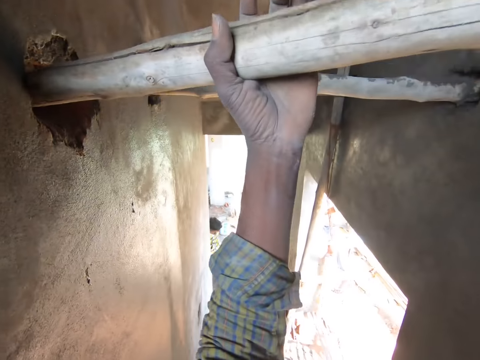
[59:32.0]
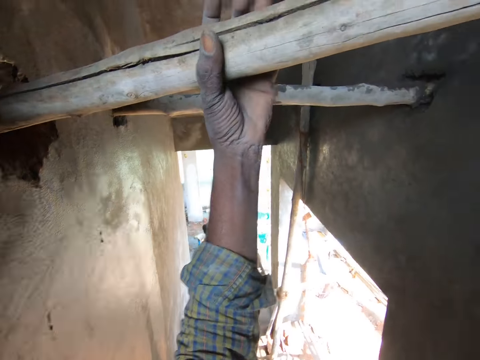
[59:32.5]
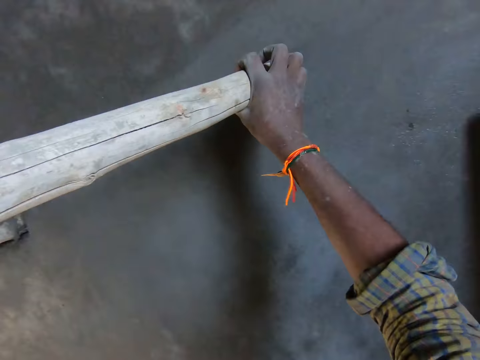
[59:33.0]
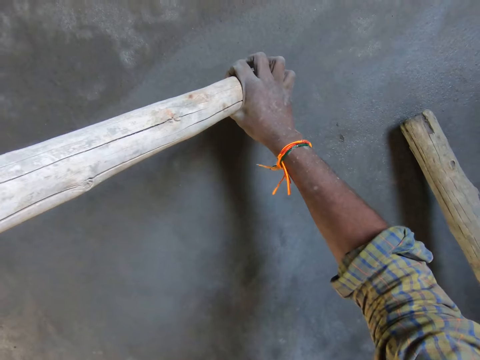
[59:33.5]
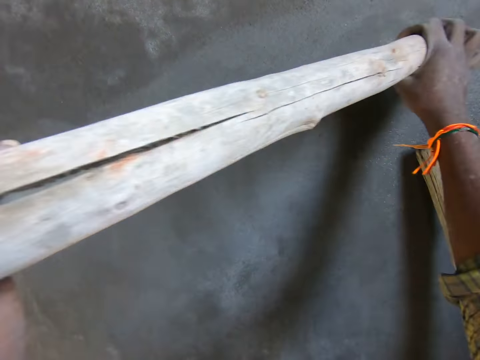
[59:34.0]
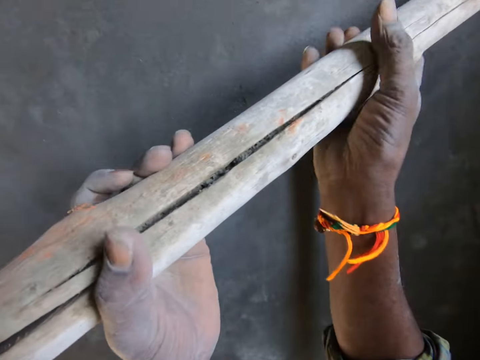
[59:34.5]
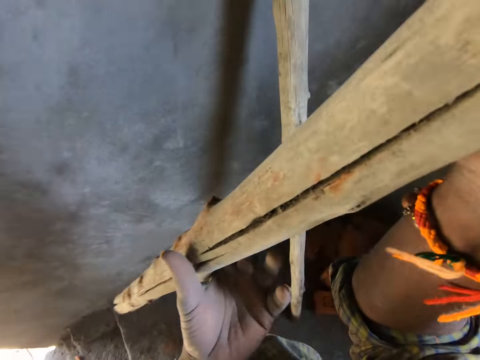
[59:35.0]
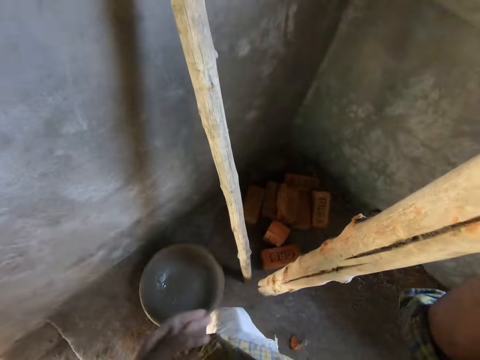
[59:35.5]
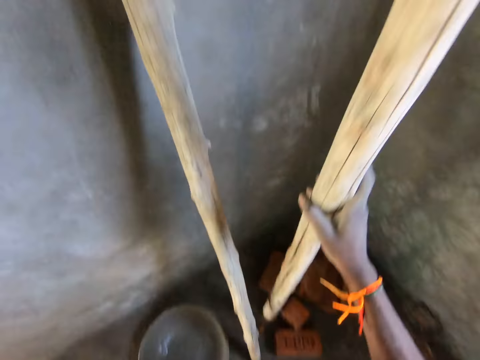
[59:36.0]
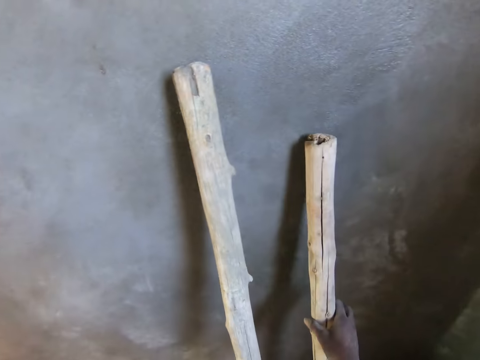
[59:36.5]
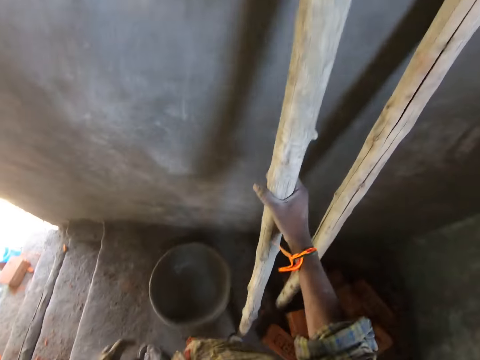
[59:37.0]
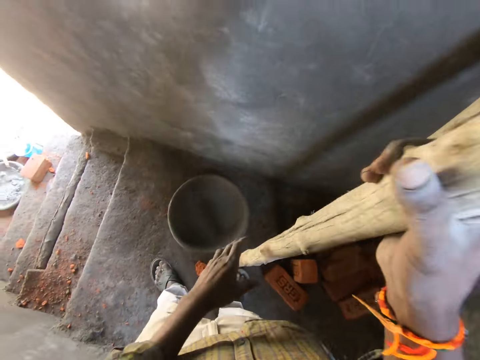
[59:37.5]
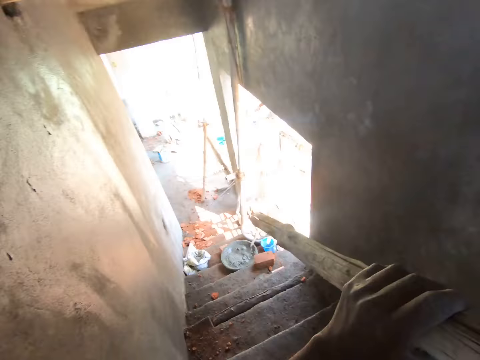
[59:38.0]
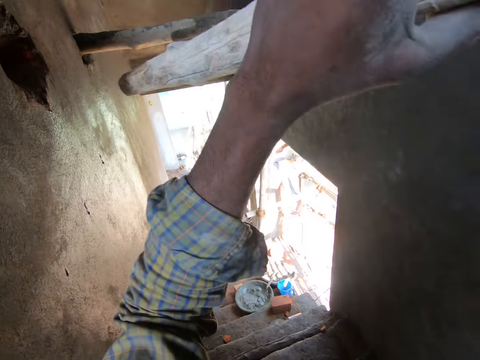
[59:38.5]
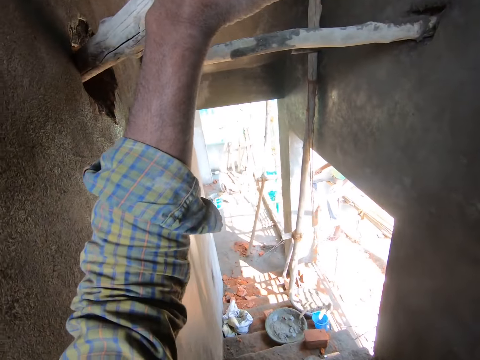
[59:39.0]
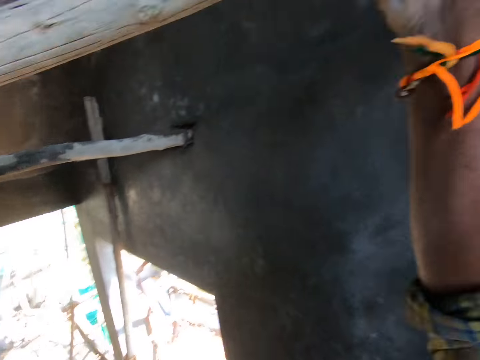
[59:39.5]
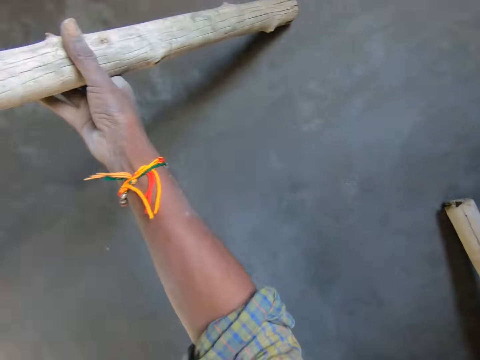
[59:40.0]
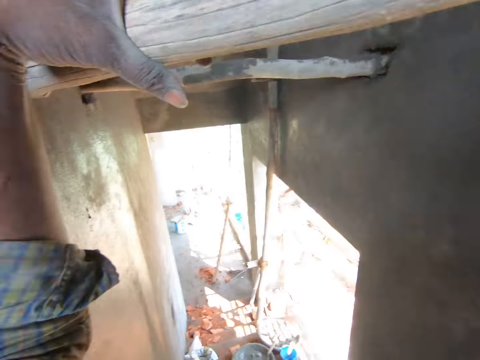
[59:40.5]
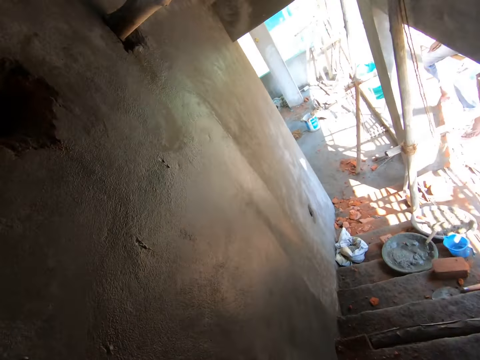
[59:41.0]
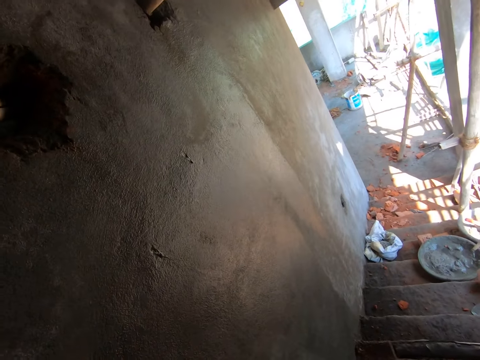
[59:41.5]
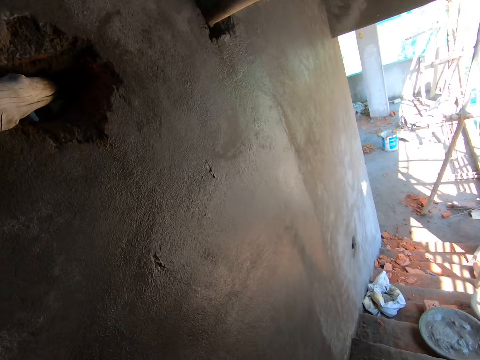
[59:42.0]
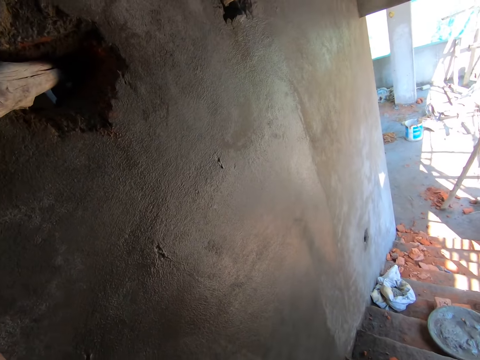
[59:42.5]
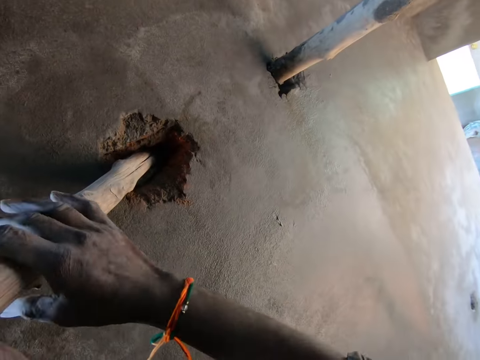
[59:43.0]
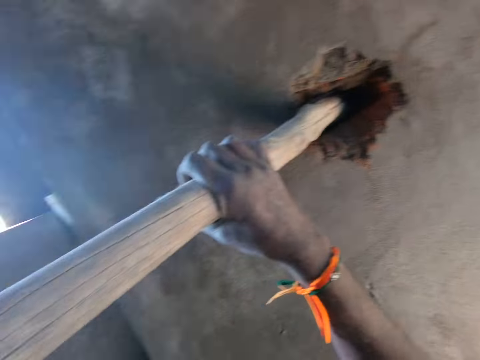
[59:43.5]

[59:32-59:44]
The camera wearer stamps the bamboo stick on the floor. He places the bamboo stick against a wall with his right hand. He picks up the bamboo stick from the floor with his right hand. He holds the bamboo stick with both hands. He puts the log through the hole in the wall with both hands.

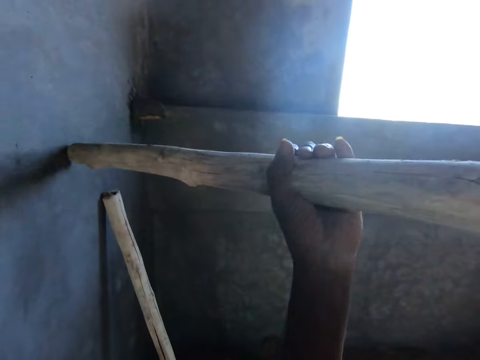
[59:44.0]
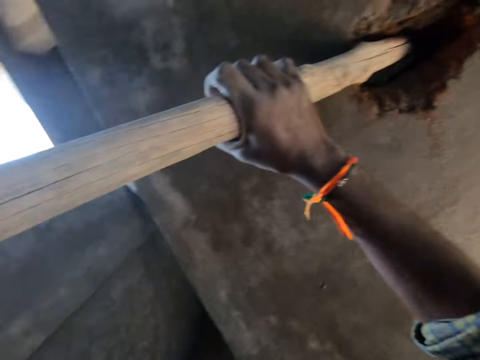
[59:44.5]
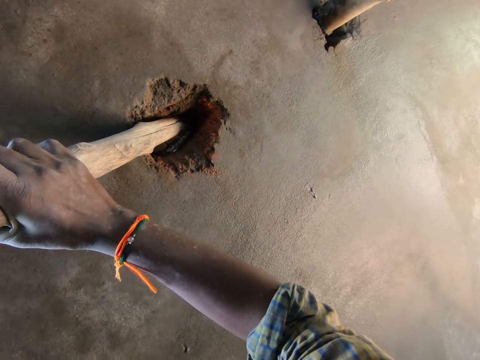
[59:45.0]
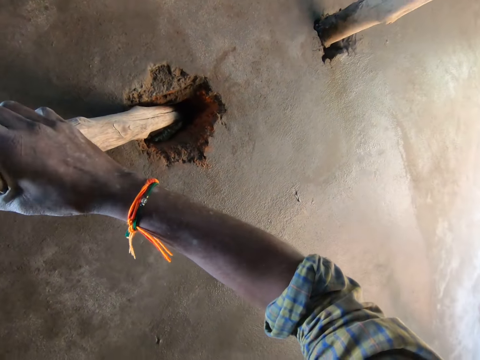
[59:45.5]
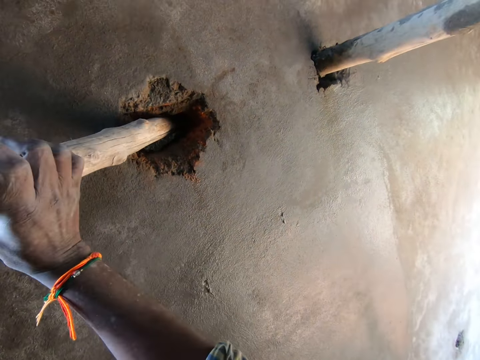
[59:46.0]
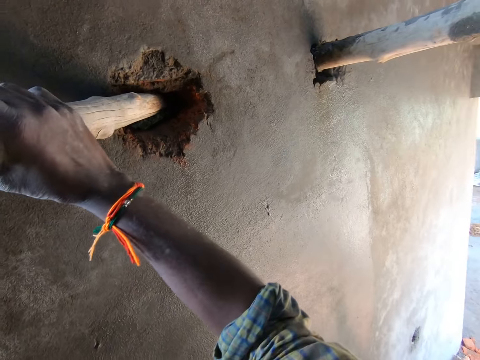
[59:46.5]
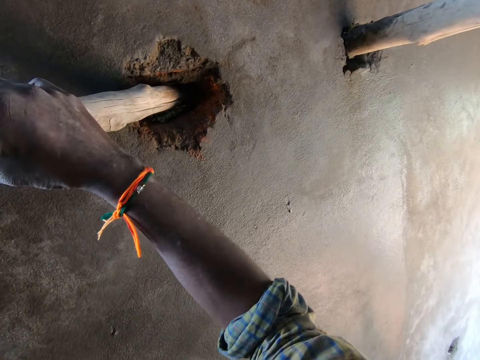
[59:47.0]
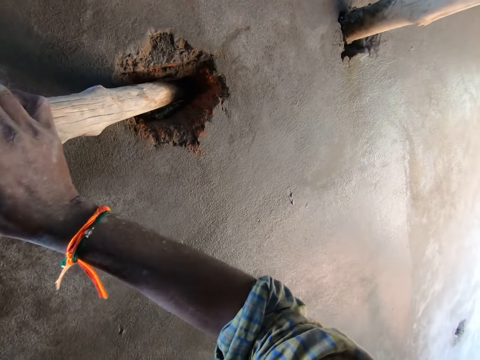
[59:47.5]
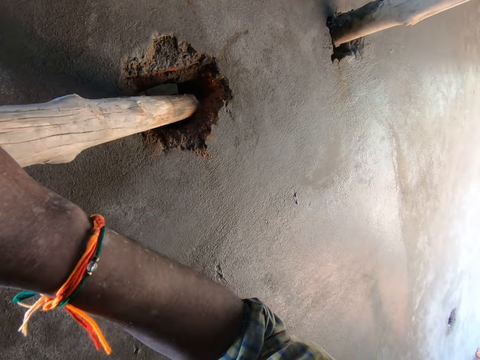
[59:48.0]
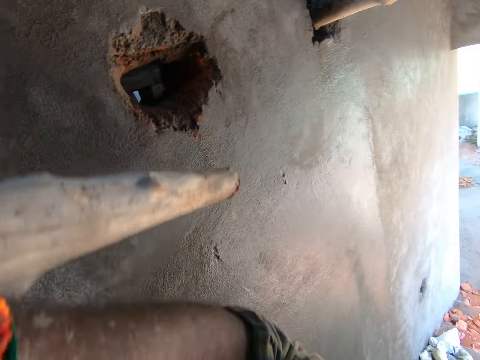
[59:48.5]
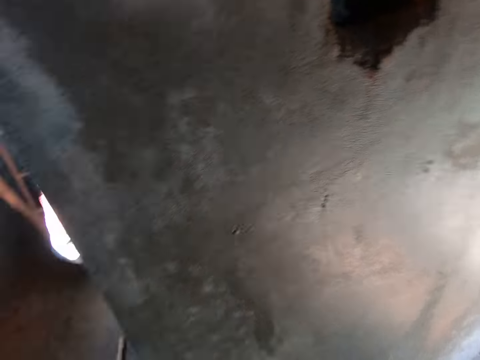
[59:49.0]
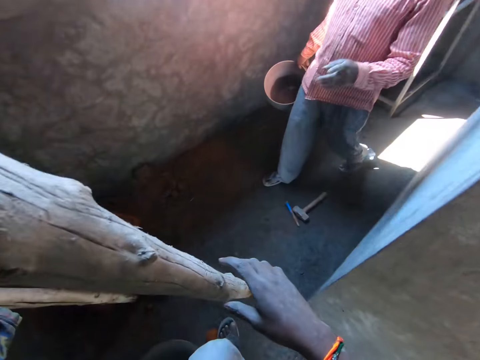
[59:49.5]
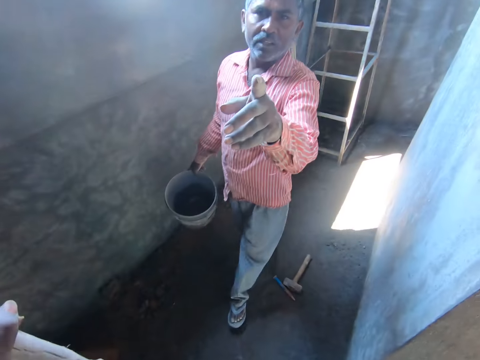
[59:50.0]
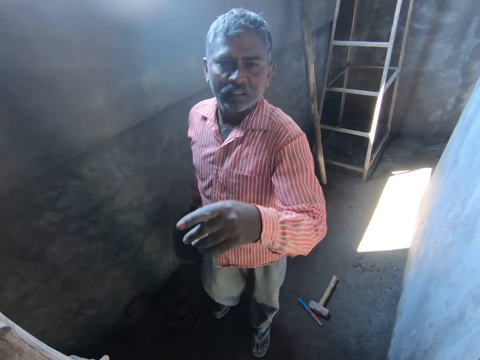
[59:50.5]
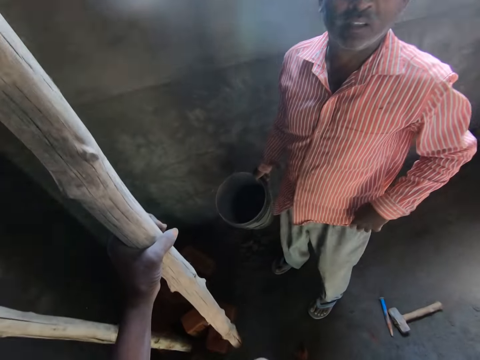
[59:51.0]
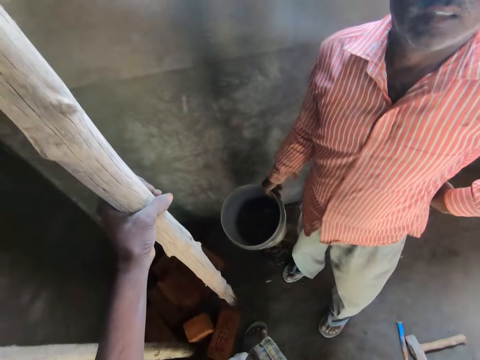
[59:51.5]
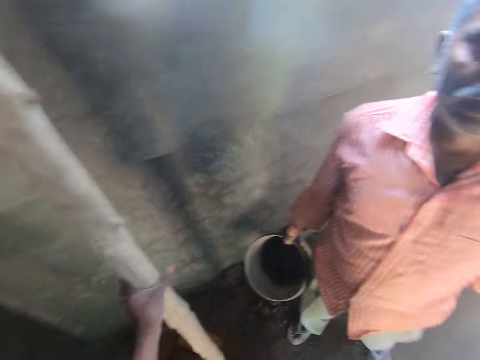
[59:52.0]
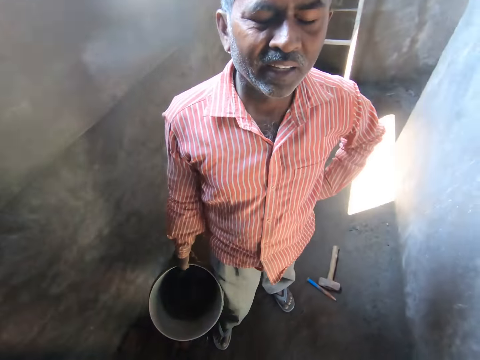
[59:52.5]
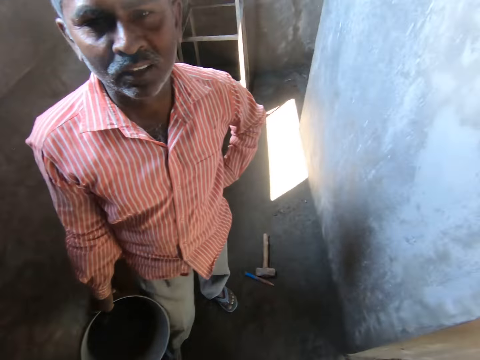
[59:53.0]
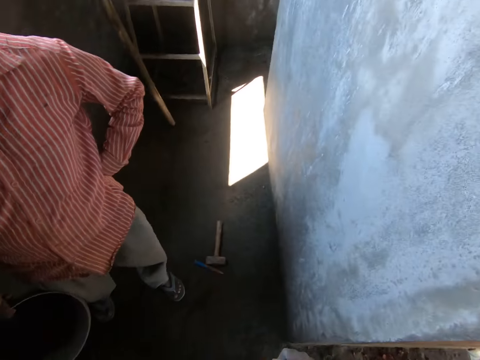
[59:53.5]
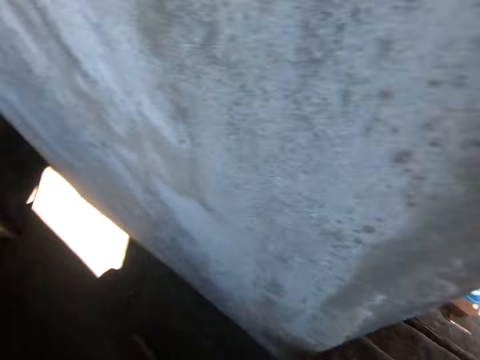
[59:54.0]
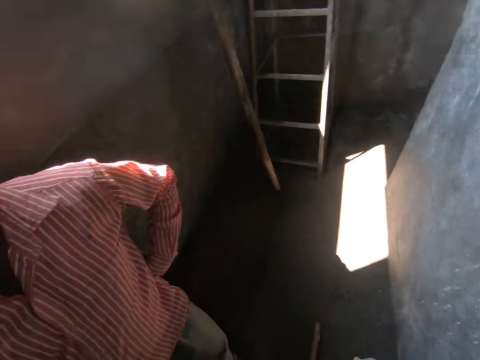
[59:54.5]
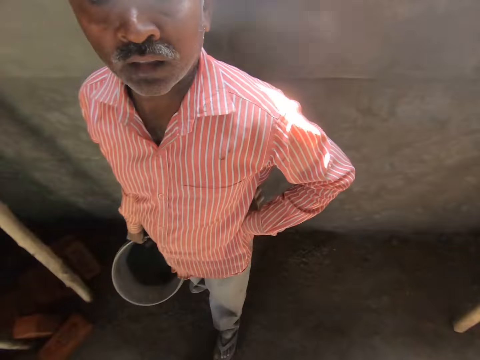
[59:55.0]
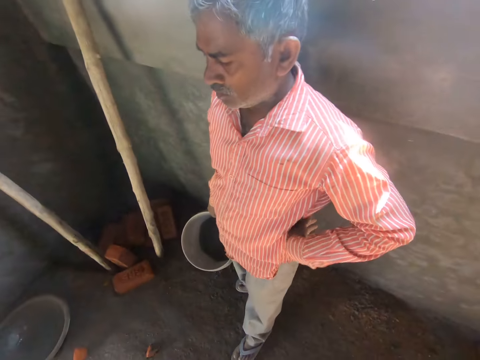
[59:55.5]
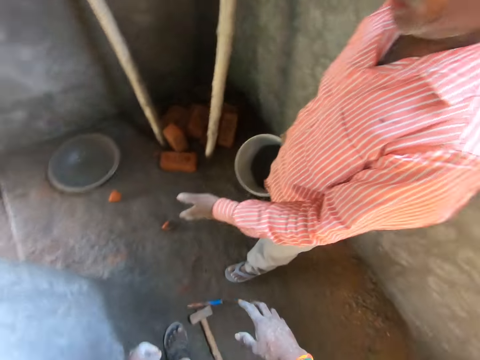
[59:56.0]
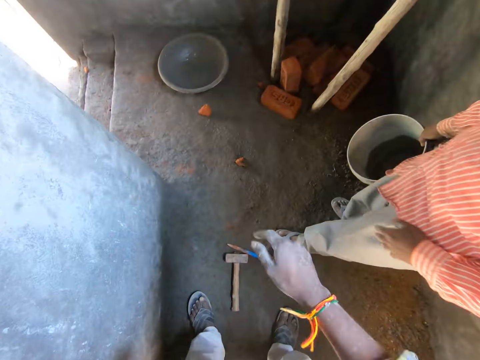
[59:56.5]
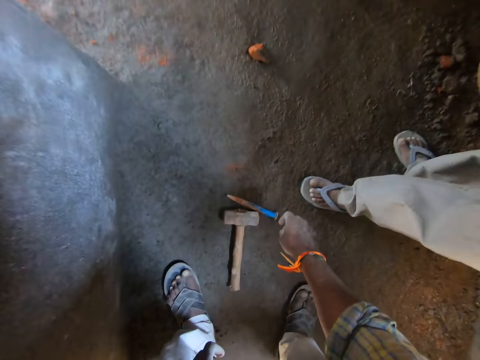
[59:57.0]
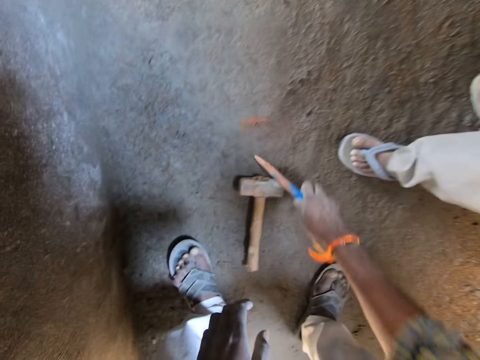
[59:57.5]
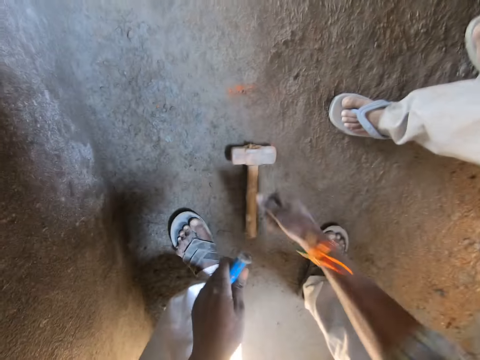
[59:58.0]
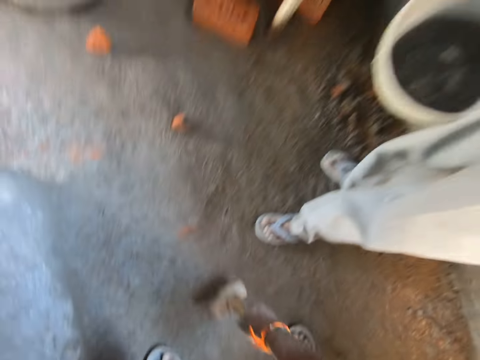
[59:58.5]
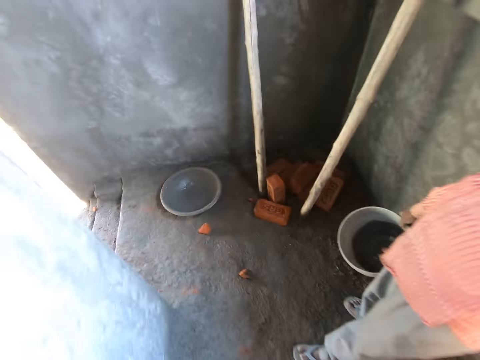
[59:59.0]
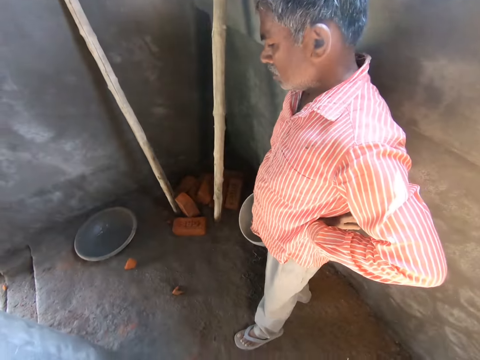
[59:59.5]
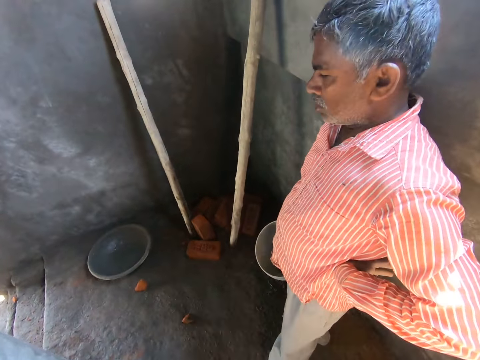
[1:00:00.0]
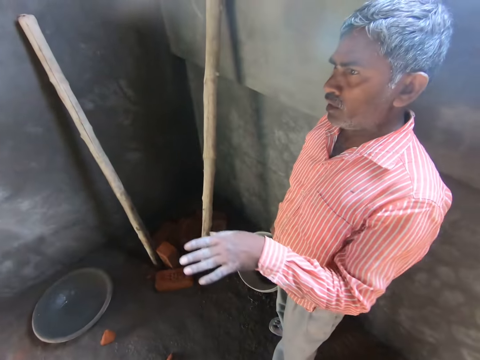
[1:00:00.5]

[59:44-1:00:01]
The camera wearer turns the bamboo stick into the wall with both hands. He pulls out the bamboo stick from the wall with both hands. A man holds a bucket in his right hand. The man interacts with the camera wearer. The camera wearer drops the bamboo stick on the floor. He places the bamboo stick against the wall. He picks up a diamond point chisel from the floor with his right hand. He passes the chisel to his left hand. He picks up a hammer from the floor with his right hand.
